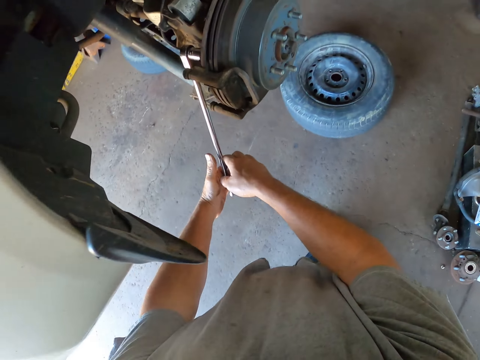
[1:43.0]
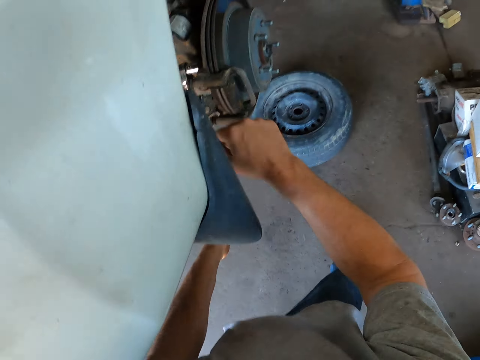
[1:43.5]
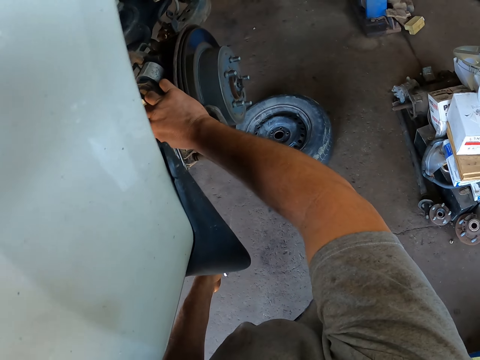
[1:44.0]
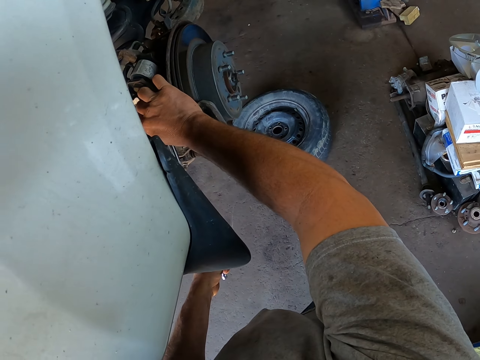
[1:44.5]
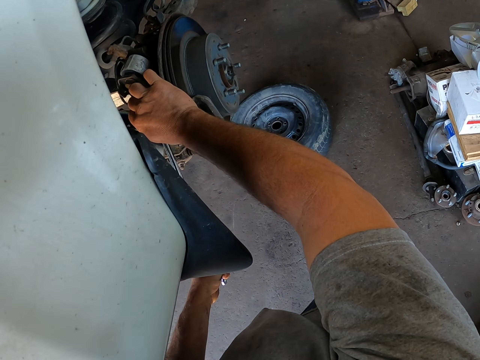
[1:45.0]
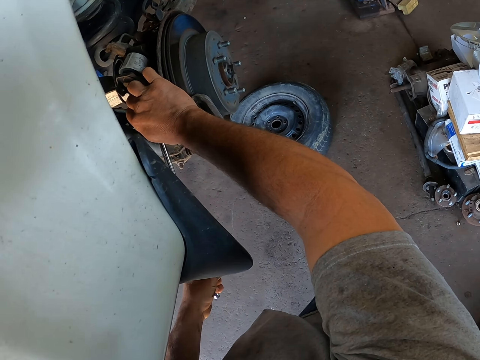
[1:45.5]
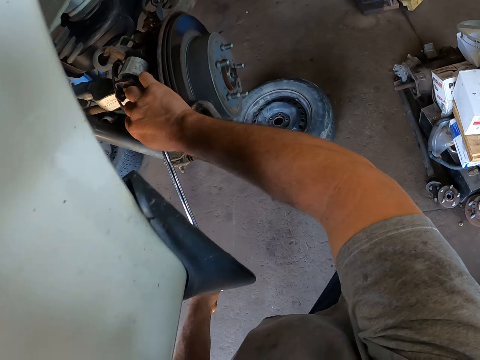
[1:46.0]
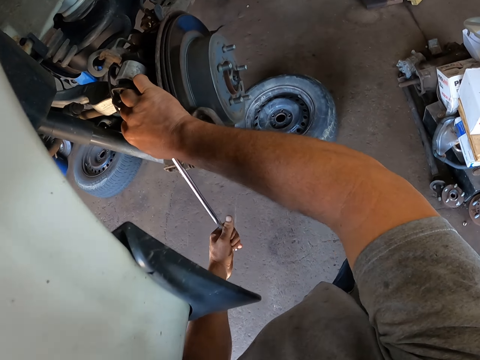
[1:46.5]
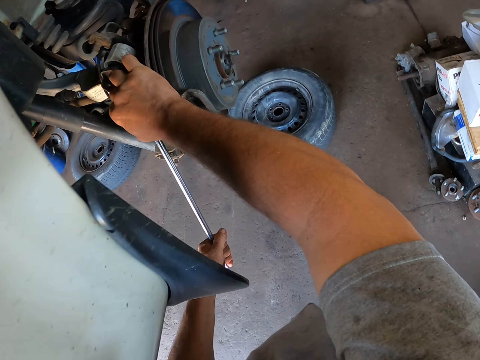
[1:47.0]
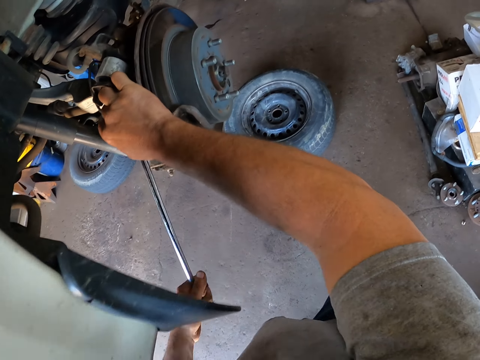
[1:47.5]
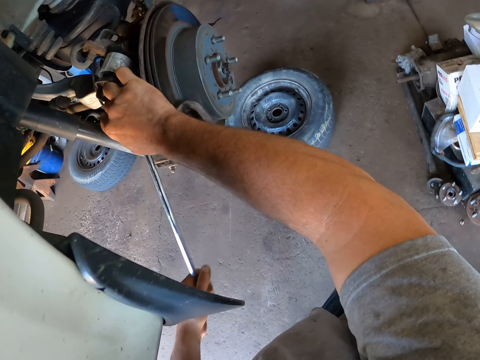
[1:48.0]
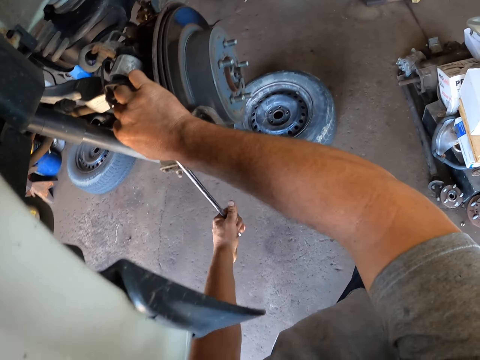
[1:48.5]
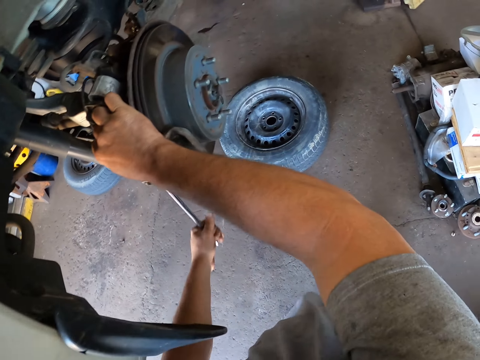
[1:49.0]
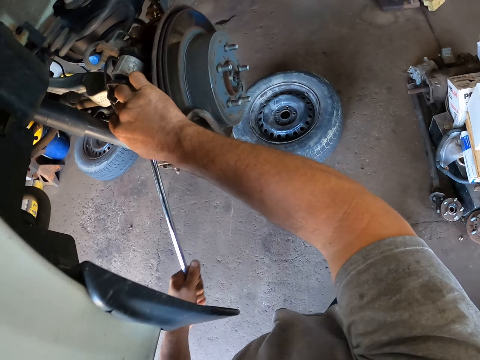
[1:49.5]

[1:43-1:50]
The camera wearer loosens the nut under the car with the wrench.

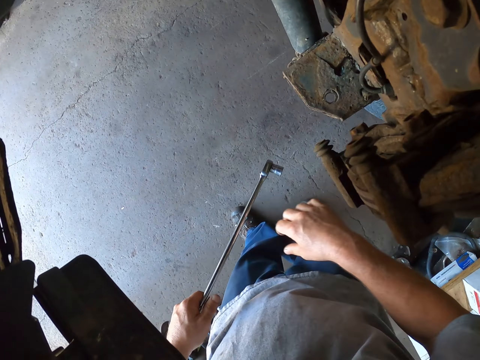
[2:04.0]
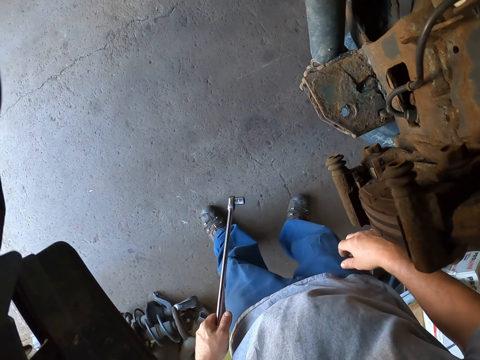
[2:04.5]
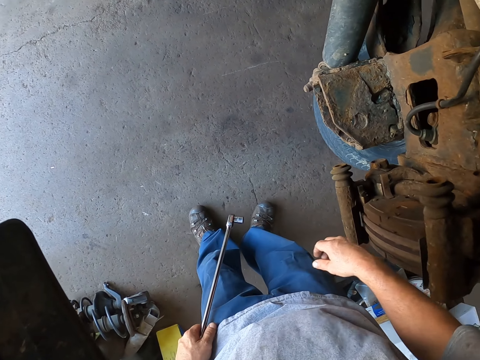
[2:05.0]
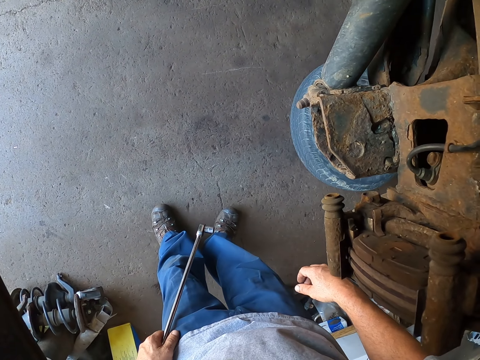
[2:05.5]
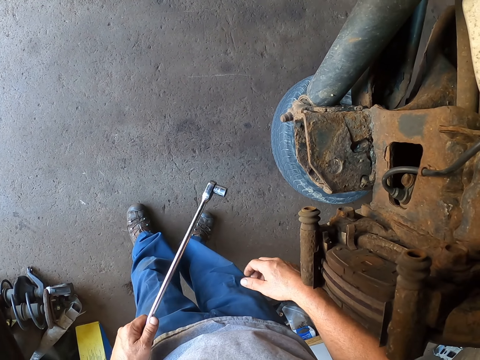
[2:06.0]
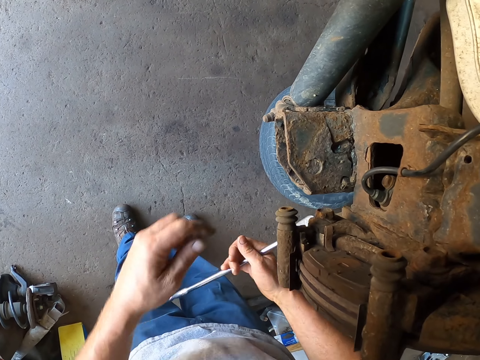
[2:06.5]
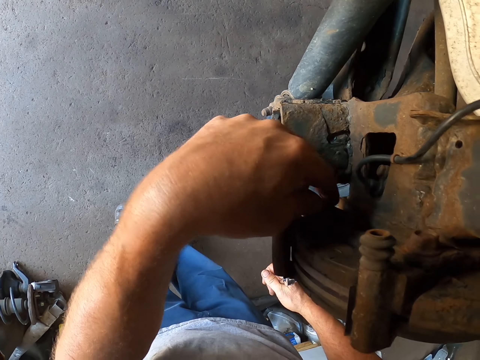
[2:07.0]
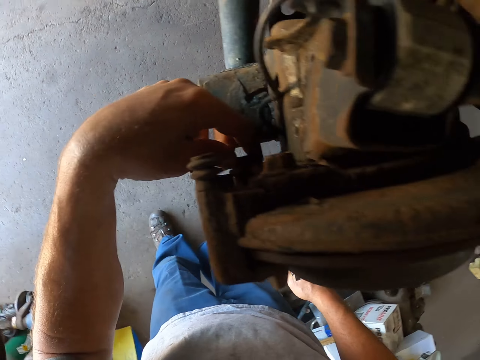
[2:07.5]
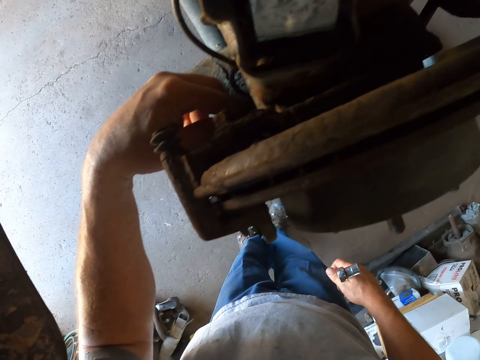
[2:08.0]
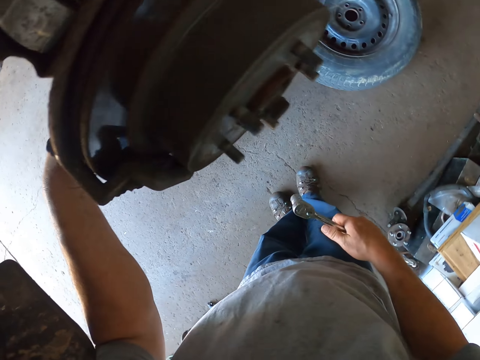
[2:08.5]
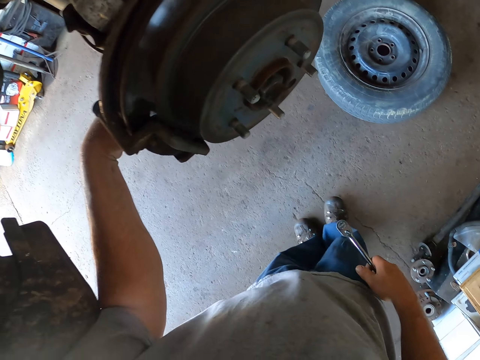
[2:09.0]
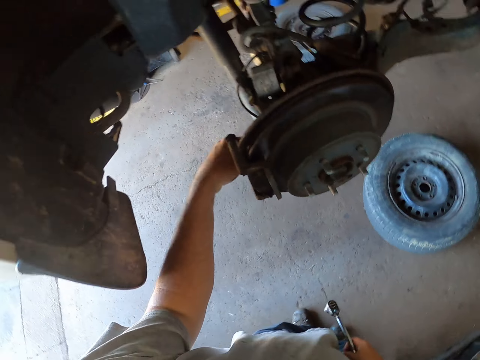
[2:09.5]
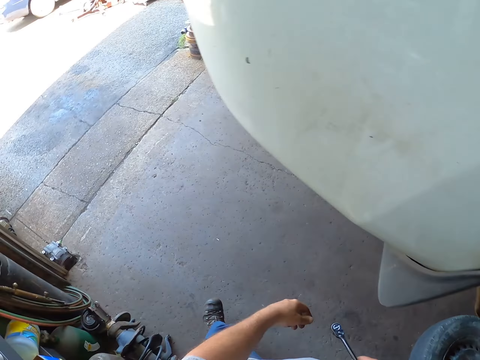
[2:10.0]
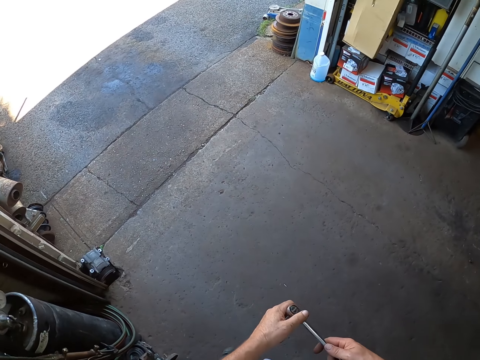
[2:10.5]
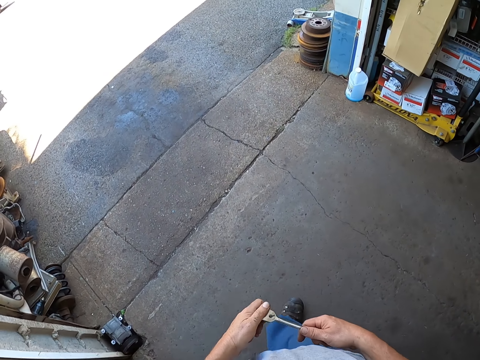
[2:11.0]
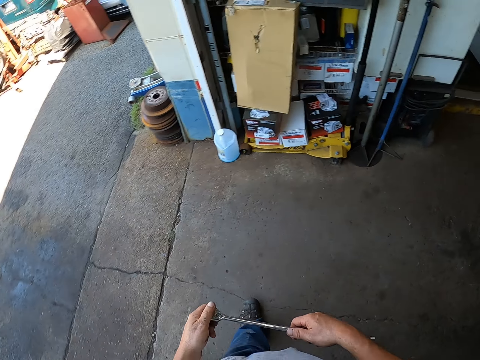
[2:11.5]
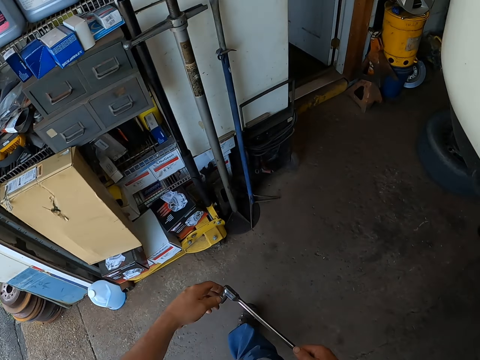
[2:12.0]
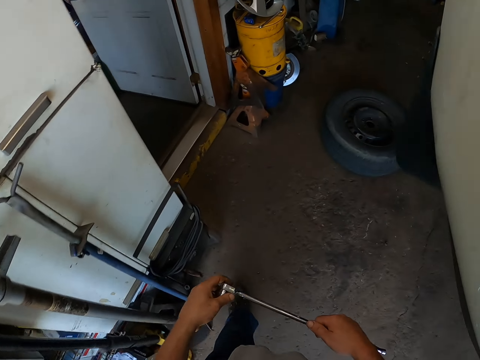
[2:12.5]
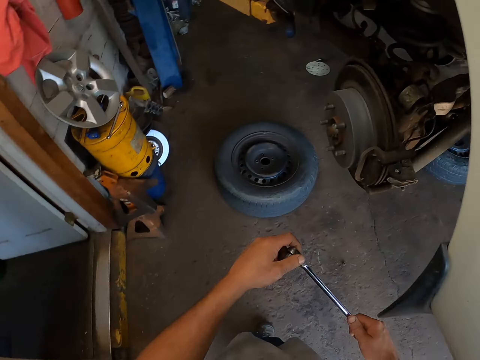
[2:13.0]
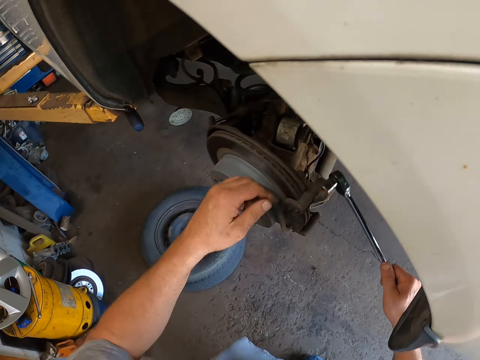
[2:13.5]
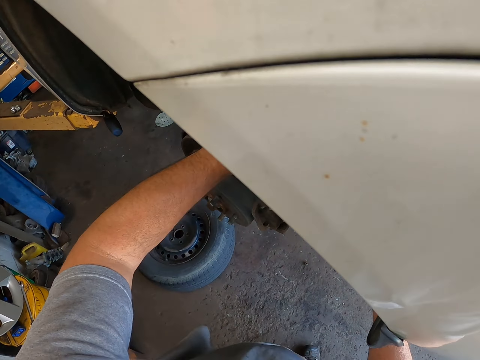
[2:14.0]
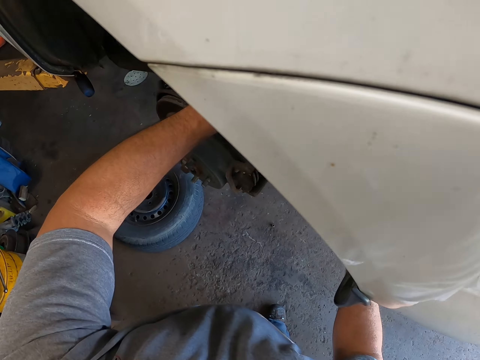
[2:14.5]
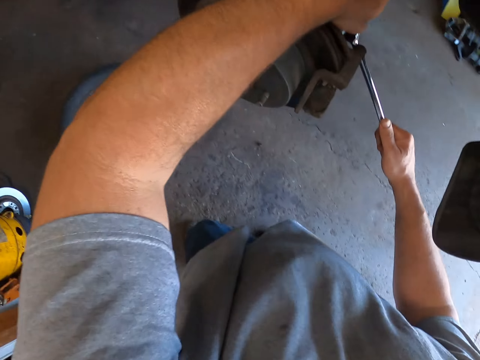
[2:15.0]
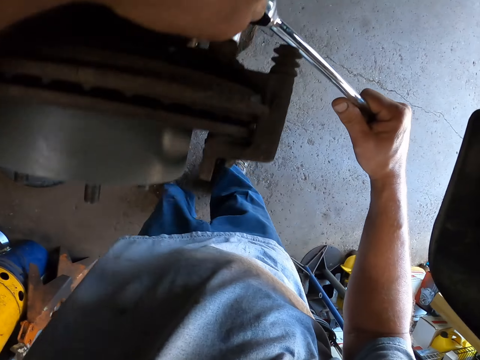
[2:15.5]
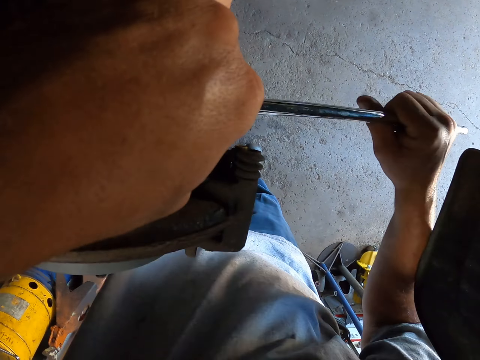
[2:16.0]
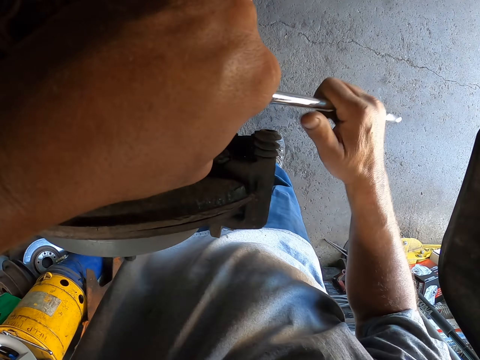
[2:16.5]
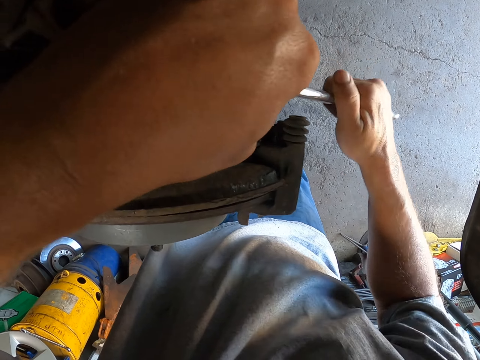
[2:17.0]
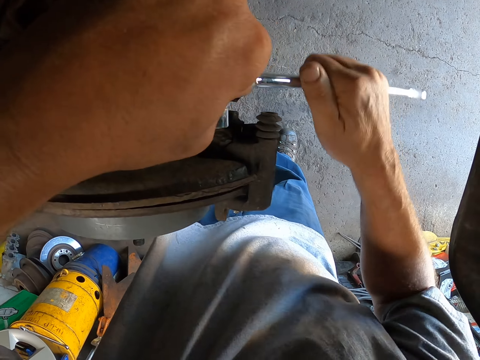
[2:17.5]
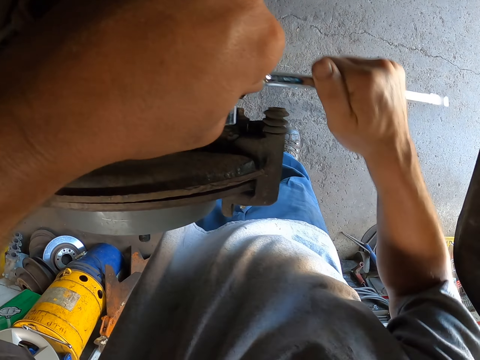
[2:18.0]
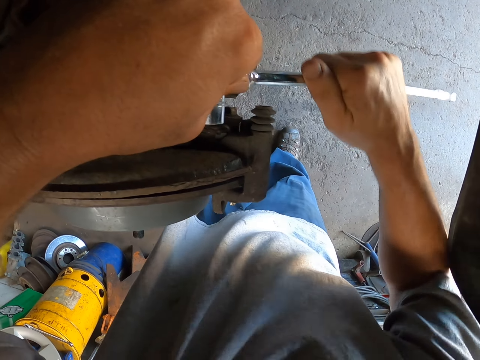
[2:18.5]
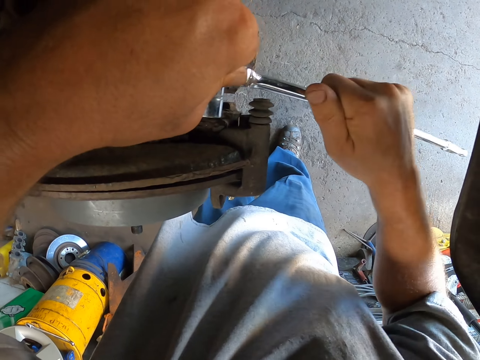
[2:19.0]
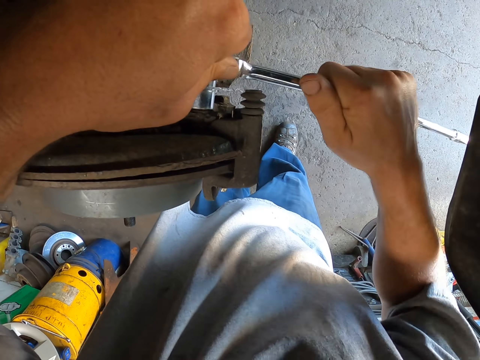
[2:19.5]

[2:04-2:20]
The camera wearer looks at the metal under the car. They touch the metal under the car. They walk to the other side of the car. They fasten the nuts. They loosen the nut under the car with the wrench.

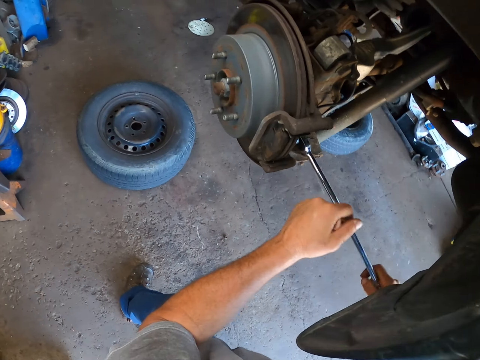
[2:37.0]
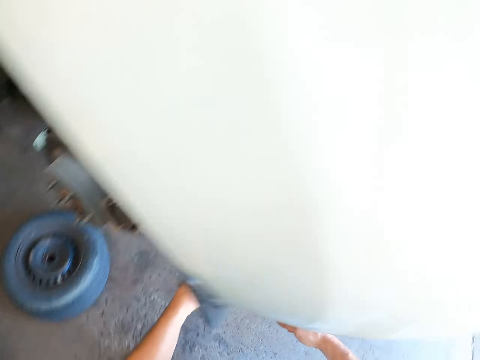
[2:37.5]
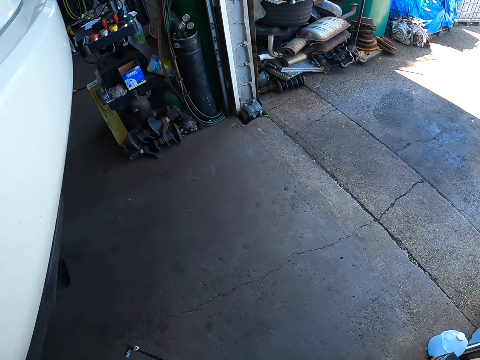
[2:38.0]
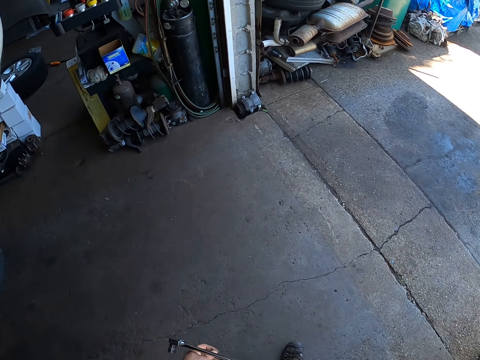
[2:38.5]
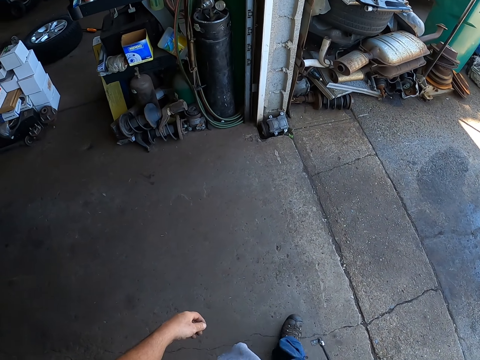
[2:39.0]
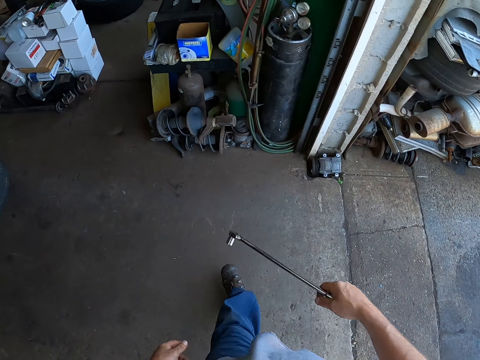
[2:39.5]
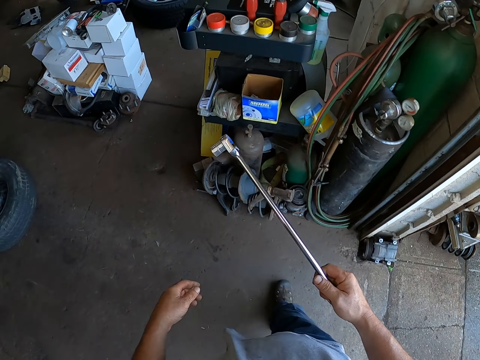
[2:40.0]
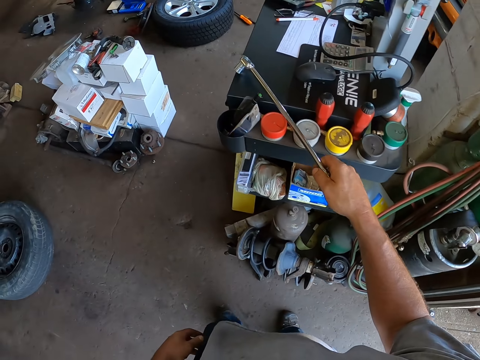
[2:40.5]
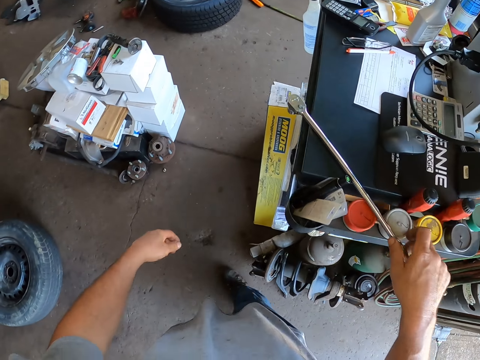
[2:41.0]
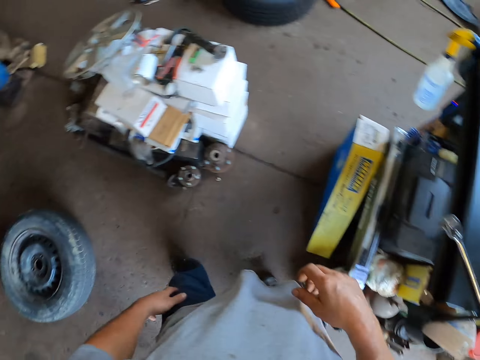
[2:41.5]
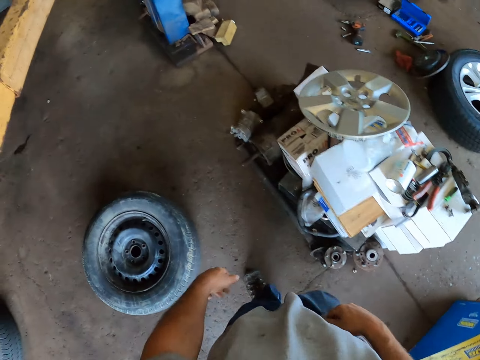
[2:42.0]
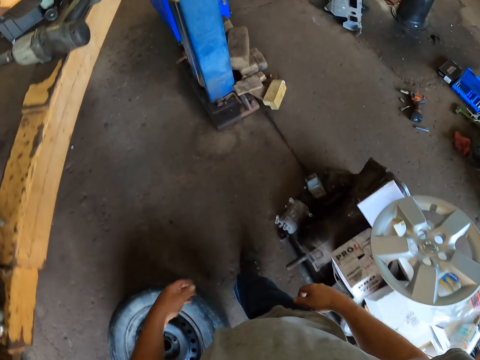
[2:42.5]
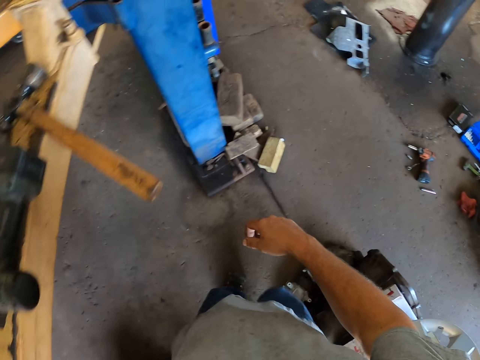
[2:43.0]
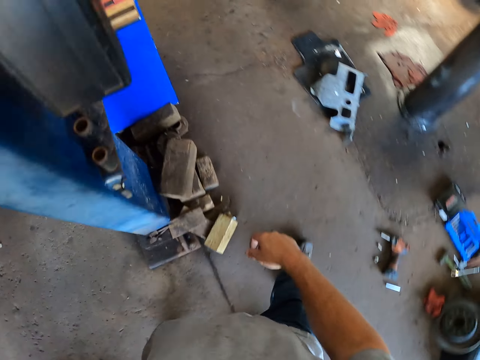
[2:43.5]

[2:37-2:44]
The camera wearer walks around in the garage. They place the wrench on the counter. They walk in the garage.
